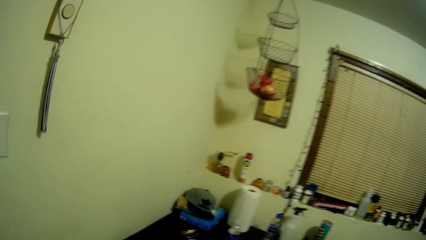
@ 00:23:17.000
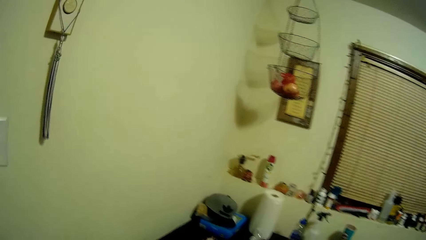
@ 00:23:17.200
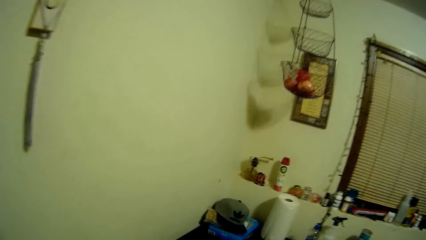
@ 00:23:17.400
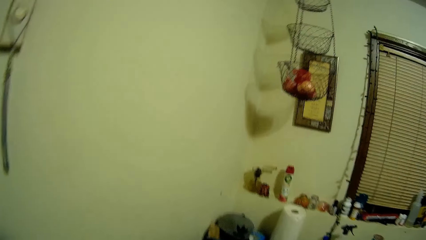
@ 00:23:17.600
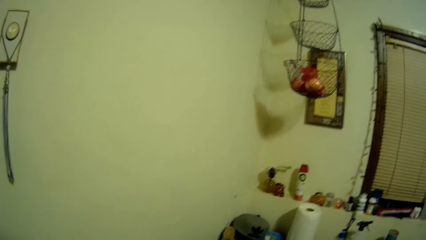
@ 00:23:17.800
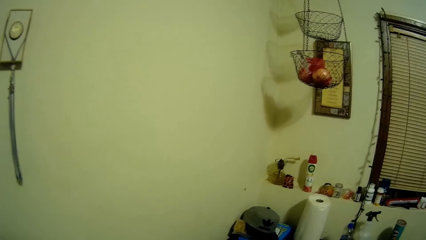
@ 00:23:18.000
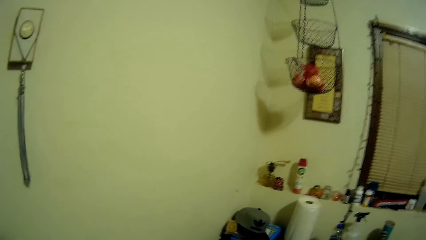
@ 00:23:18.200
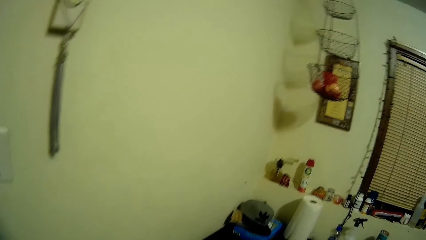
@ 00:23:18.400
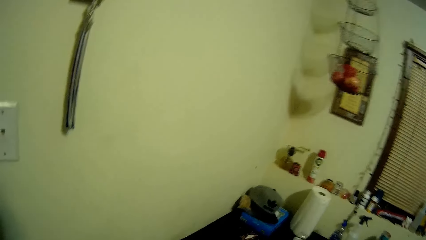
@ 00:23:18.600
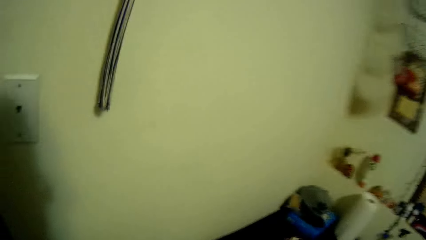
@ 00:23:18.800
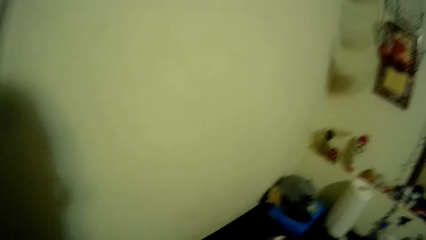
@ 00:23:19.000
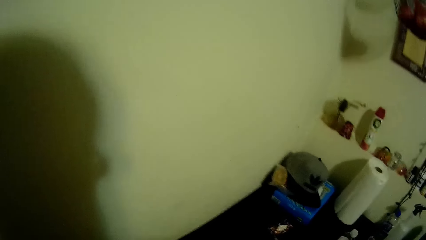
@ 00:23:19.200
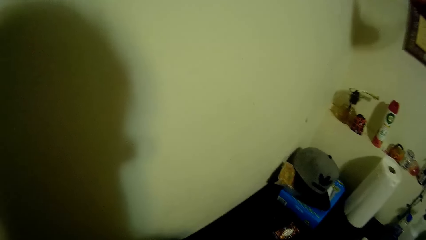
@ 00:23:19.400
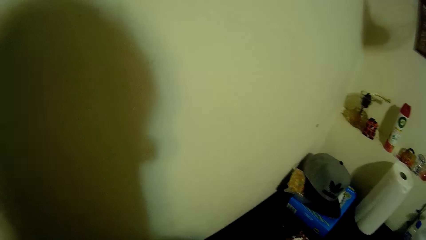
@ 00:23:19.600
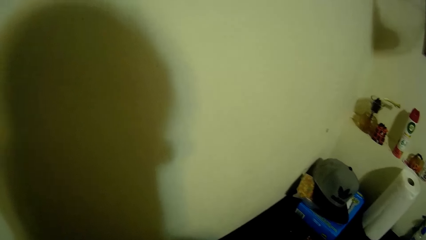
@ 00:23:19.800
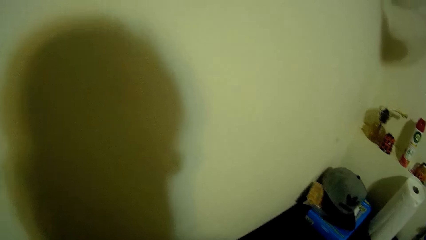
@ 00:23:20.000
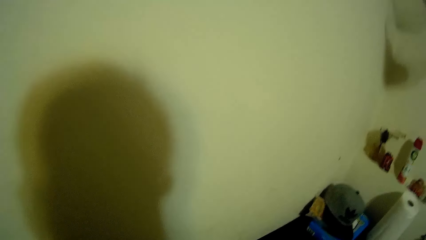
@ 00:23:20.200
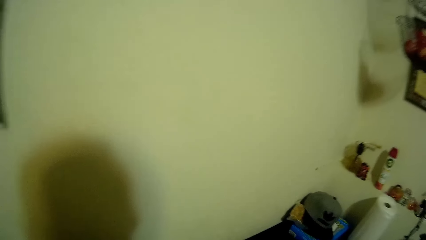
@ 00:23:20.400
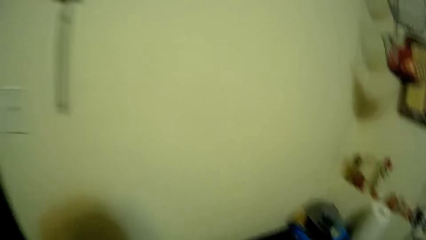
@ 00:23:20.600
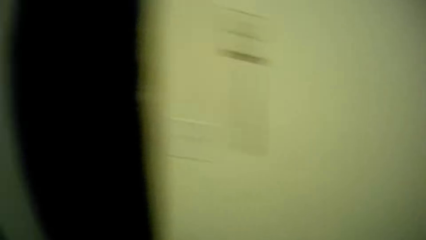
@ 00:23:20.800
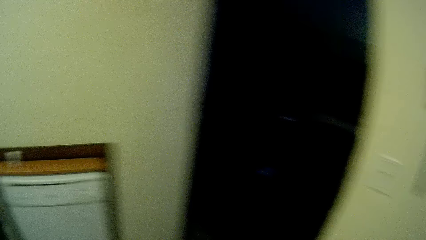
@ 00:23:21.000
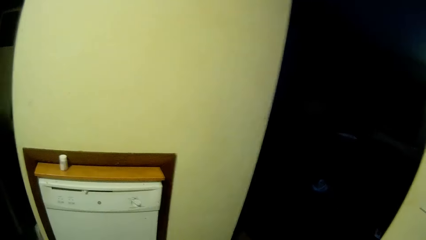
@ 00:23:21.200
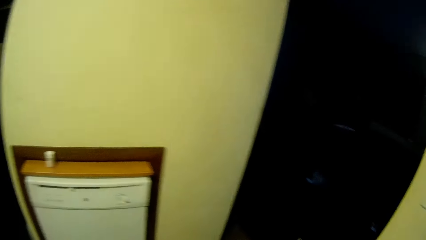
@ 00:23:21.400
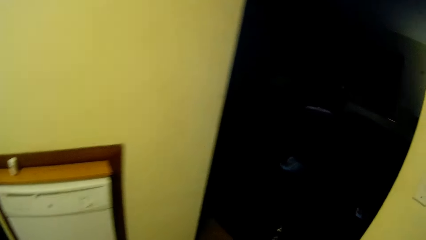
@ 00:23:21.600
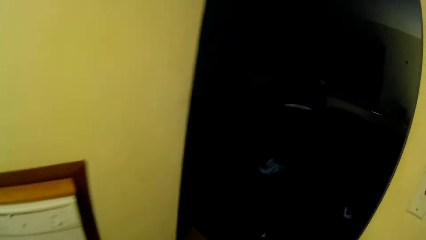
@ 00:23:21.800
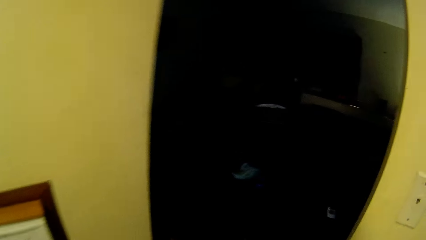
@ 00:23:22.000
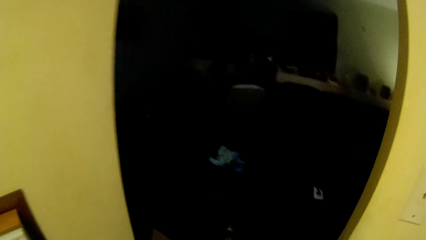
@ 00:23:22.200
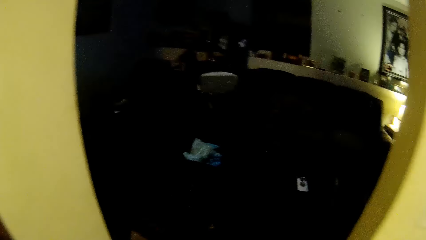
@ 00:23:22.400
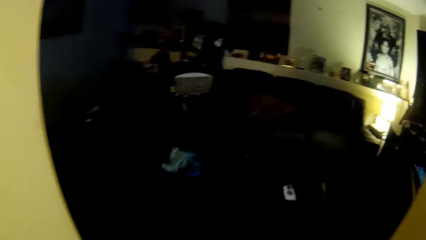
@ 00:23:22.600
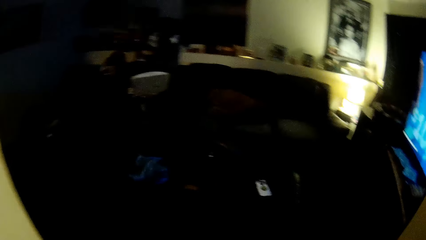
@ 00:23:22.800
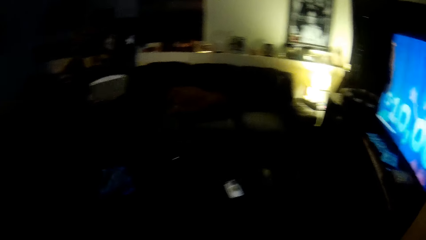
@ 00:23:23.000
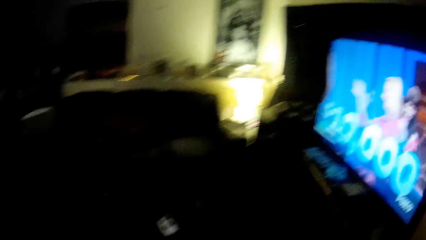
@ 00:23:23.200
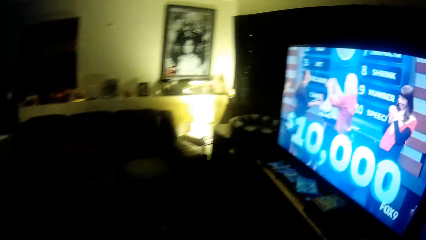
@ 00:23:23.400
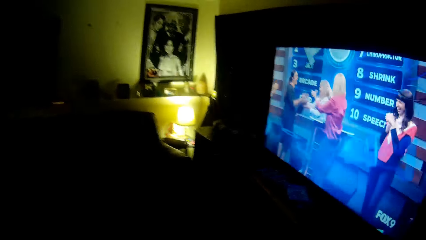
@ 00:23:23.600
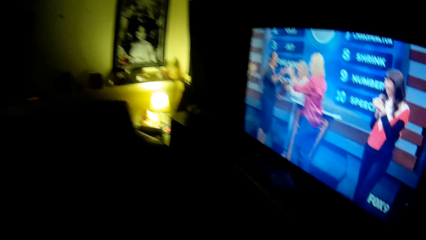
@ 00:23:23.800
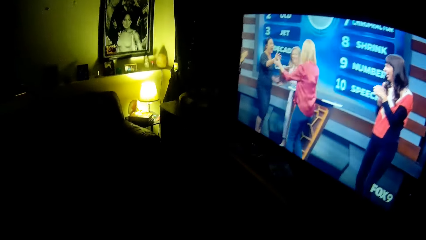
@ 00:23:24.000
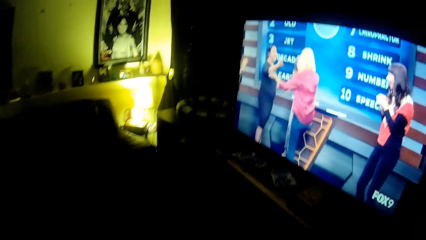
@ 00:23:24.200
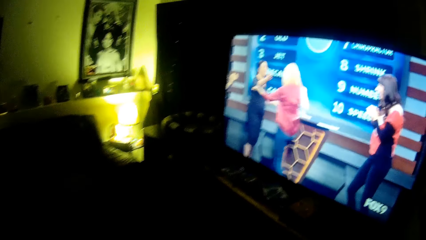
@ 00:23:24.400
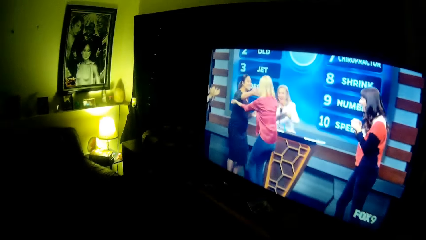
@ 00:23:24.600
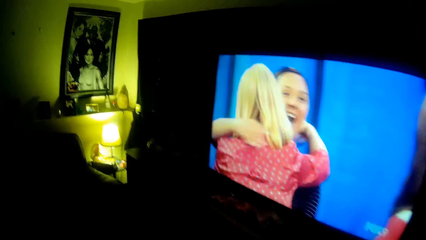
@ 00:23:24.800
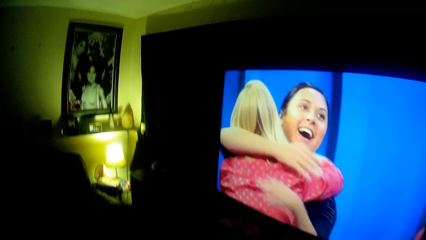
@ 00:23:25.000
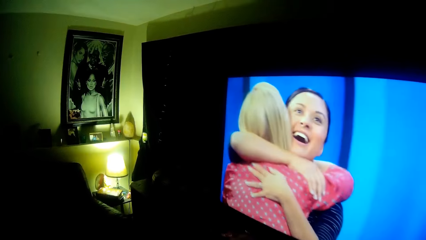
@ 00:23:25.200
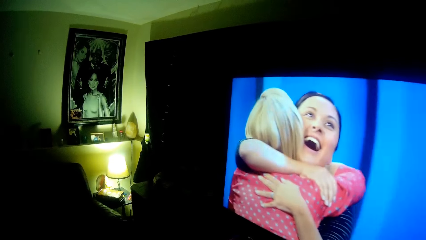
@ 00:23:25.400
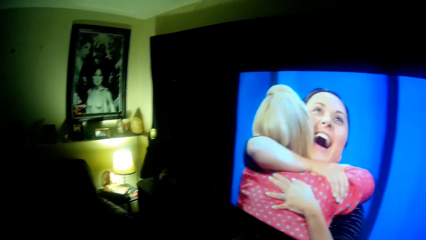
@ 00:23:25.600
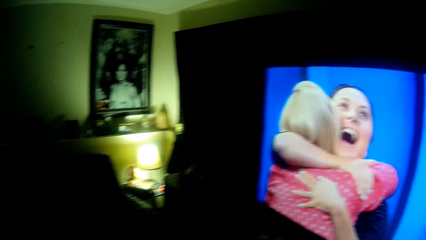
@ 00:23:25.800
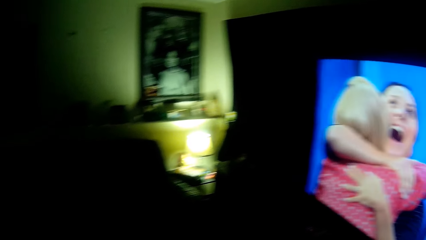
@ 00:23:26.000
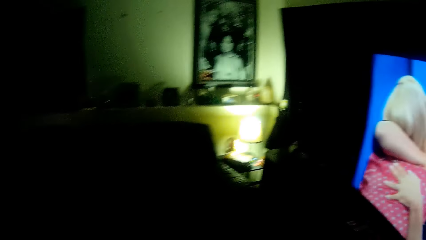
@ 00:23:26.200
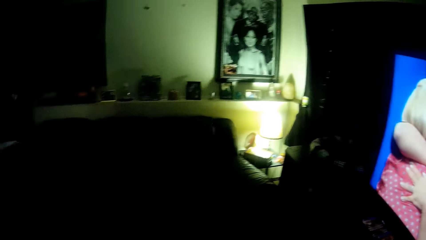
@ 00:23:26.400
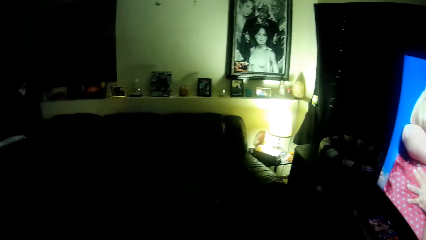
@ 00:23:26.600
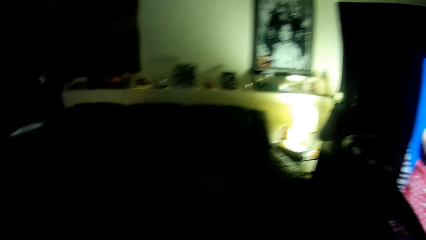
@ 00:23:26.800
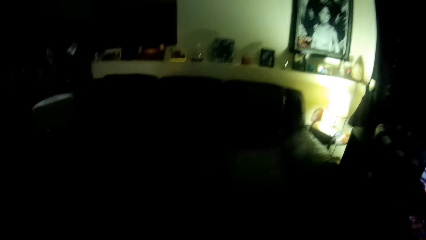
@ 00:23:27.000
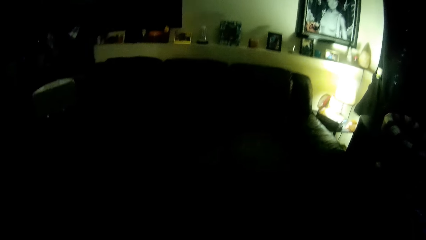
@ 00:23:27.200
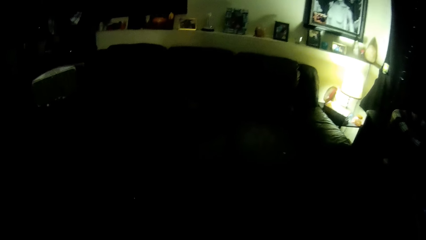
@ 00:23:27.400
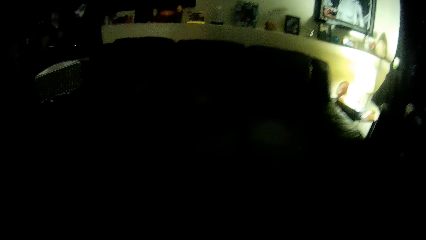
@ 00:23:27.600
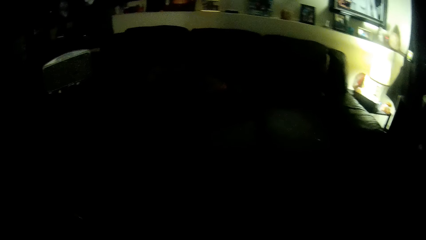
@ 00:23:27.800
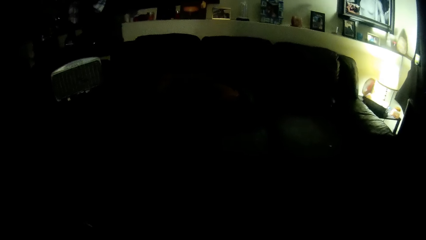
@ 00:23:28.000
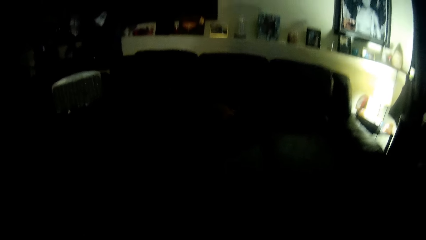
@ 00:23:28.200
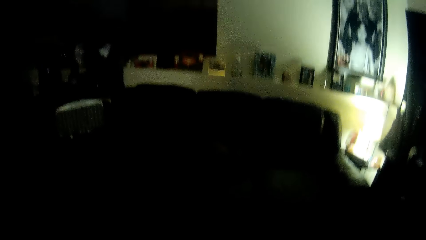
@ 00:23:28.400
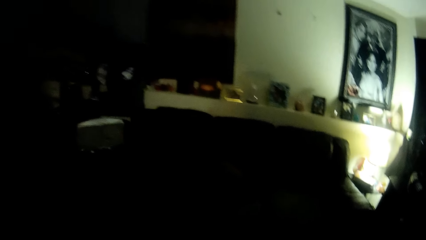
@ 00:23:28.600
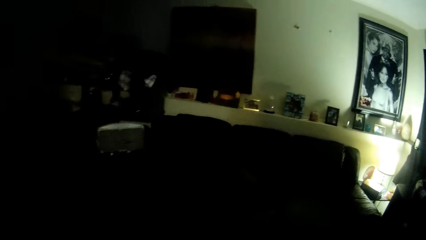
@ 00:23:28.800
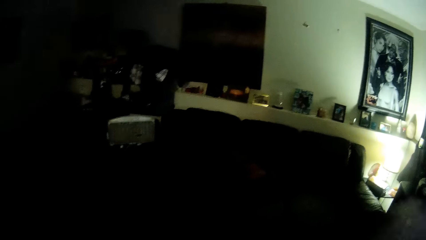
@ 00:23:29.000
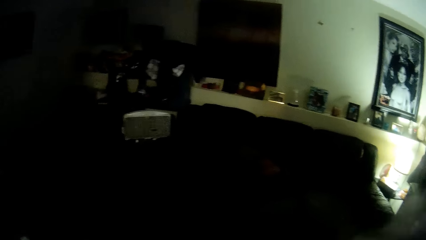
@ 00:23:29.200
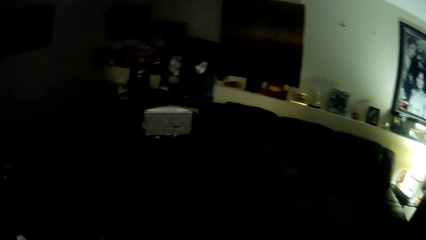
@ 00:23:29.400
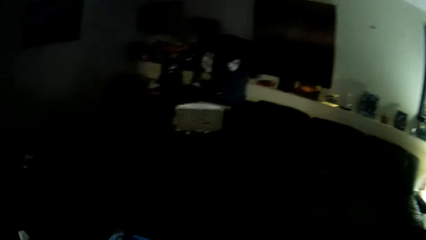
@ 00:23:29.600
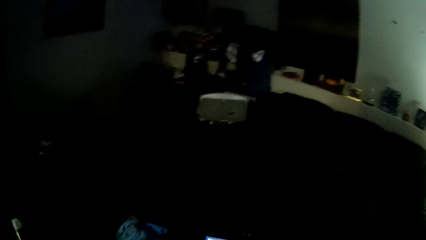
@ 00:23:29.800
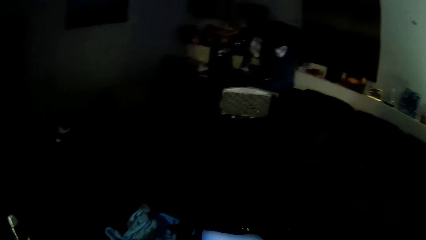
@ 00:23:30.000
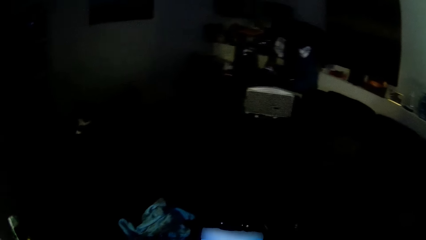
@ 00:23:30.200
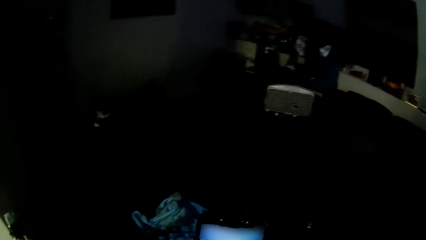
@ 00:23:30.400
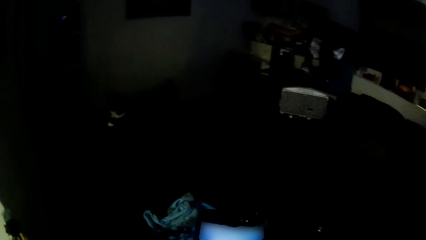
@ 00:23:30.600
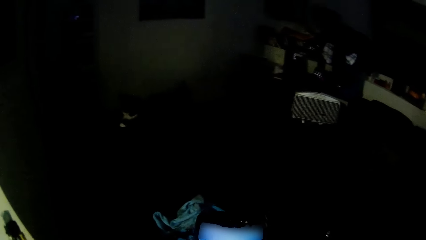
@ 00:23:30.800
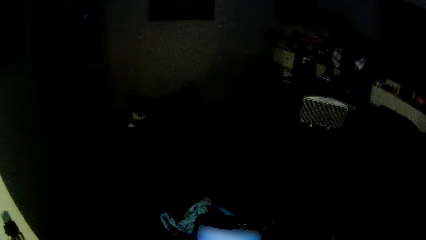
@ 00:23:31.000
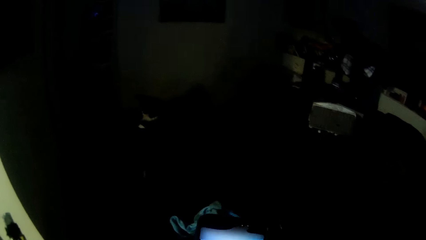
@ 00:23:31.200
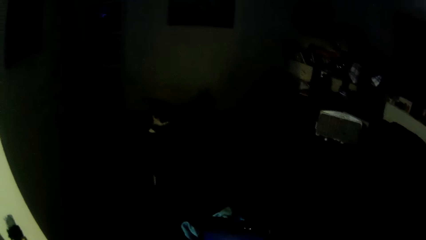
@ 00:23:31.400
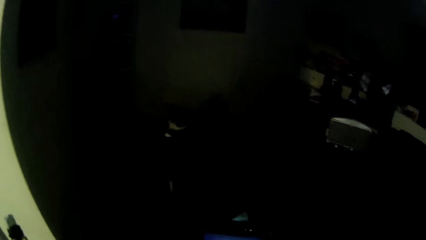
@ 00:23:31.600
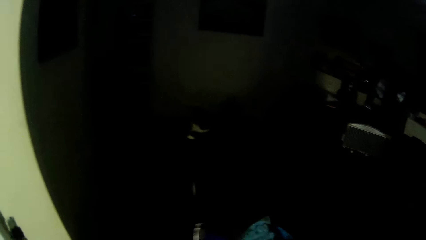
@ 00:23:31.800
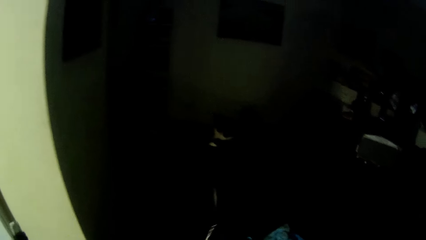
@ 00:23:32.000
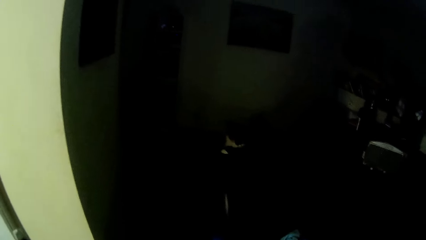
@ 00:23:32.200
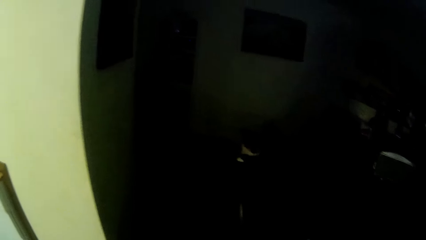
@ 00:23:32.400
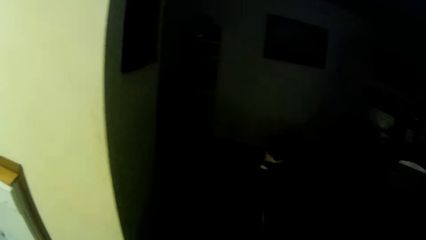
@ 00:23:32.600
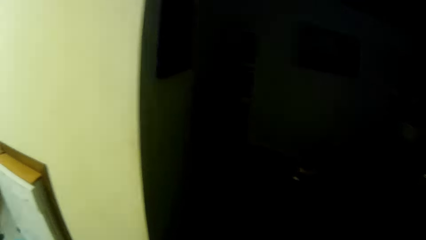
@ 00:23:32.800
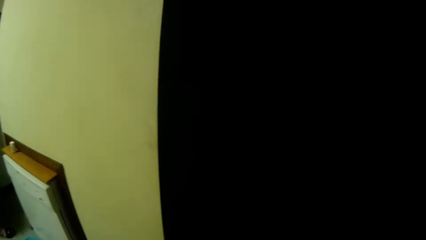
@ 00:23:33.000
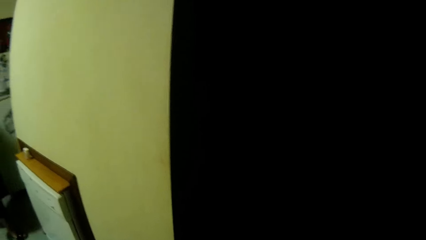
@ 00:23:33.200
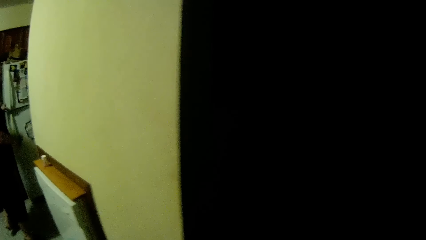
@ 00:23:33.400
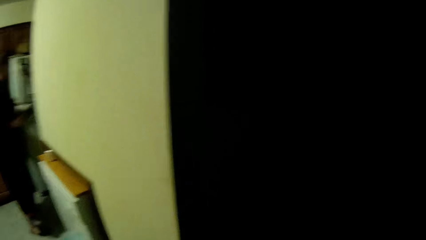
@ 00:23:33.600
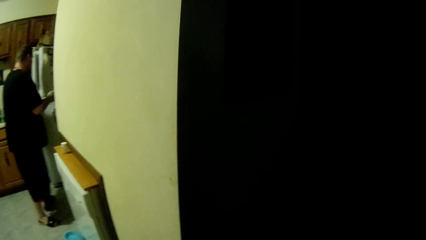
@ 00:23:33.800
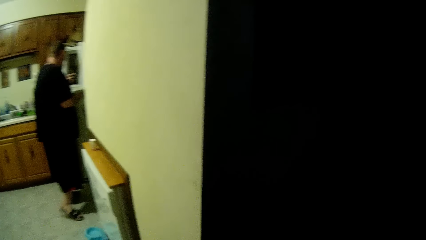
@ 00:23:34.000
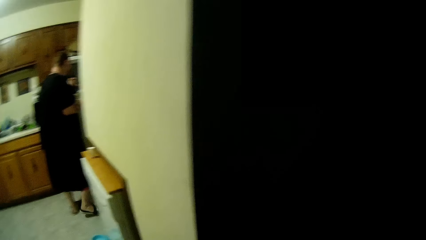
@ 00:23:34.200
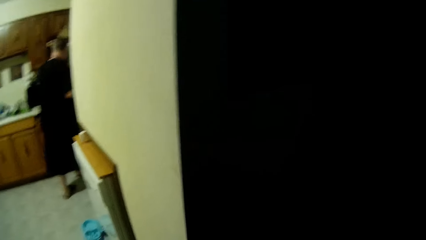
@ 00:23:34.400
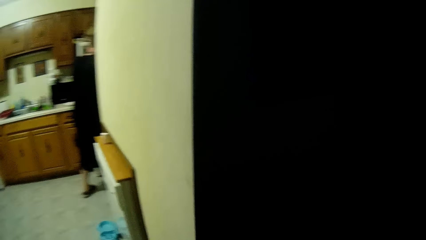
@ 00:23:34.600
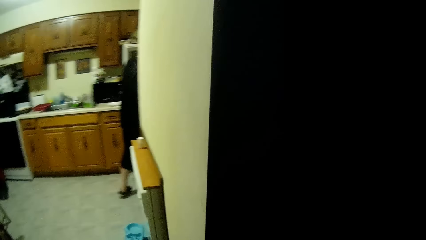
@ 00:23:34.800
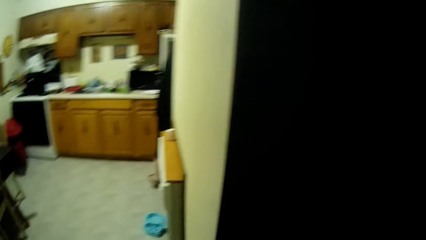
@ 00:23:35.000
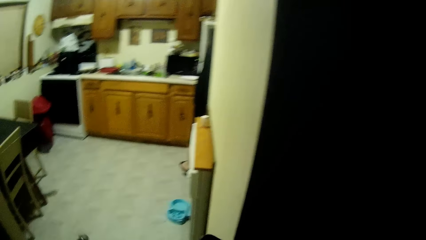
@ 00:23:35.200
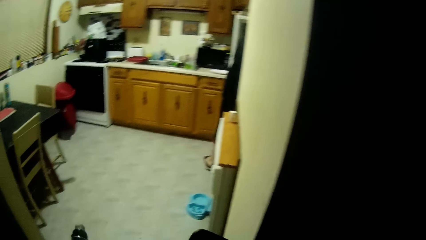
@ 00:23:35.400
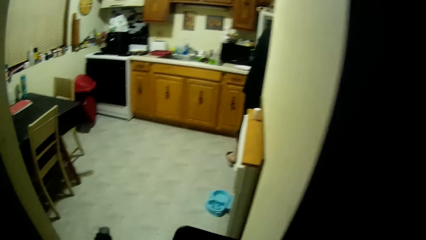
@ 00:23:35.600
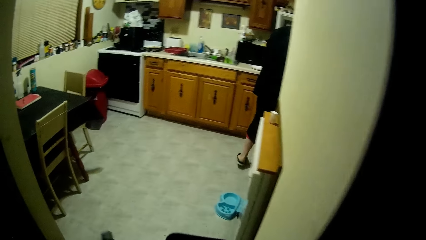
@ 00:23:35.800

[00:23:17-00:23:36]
The camera wearer looks at the TV. They use the phone. They look at the kitchen. A man opens the fridge.
